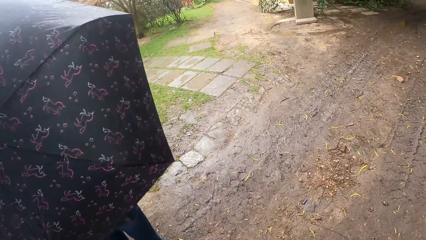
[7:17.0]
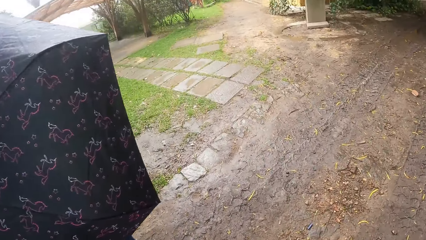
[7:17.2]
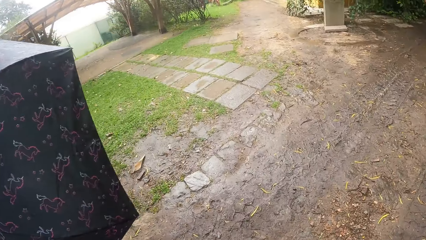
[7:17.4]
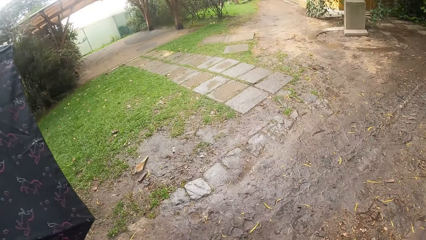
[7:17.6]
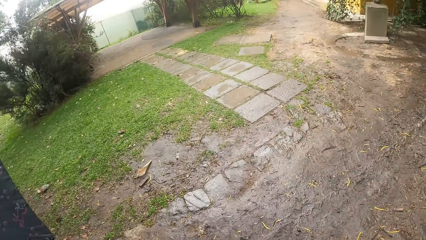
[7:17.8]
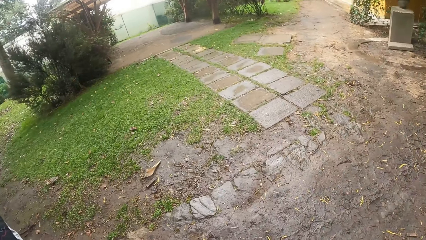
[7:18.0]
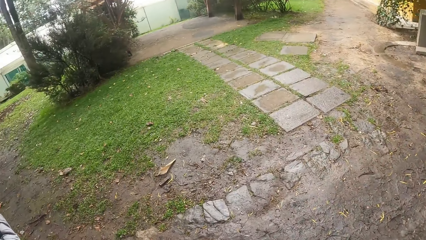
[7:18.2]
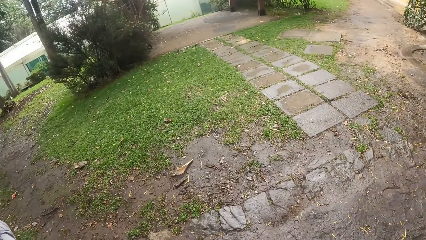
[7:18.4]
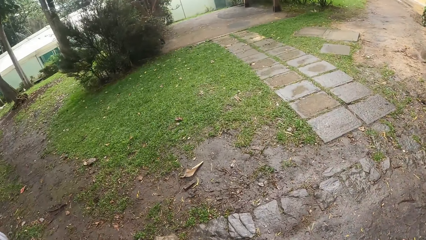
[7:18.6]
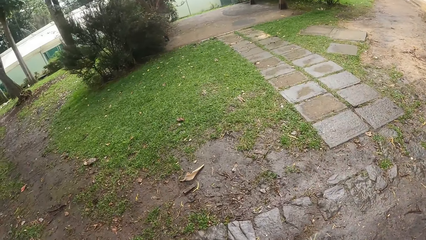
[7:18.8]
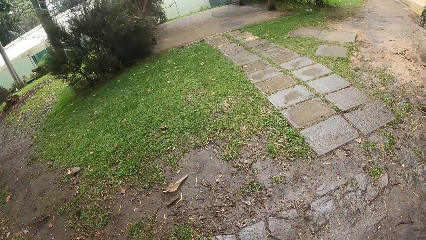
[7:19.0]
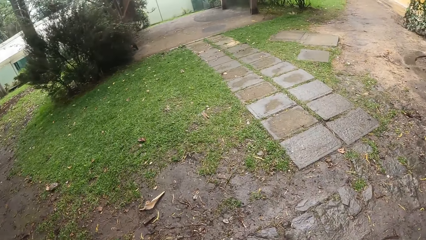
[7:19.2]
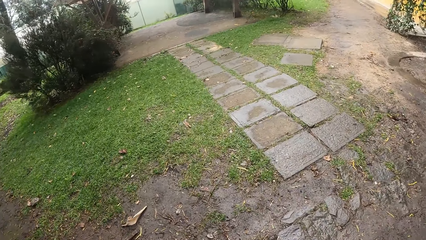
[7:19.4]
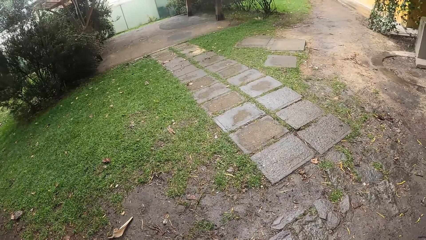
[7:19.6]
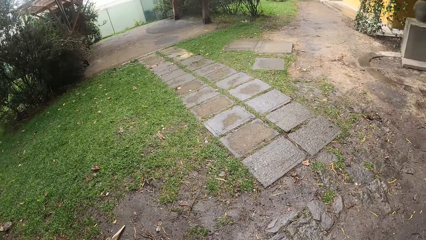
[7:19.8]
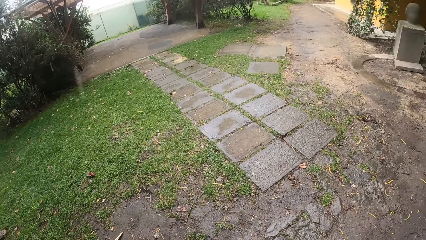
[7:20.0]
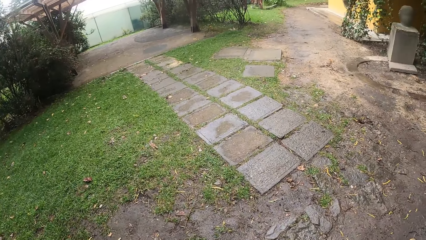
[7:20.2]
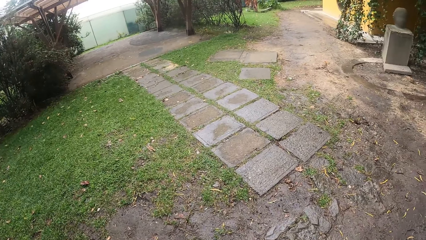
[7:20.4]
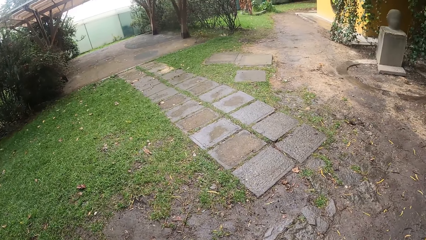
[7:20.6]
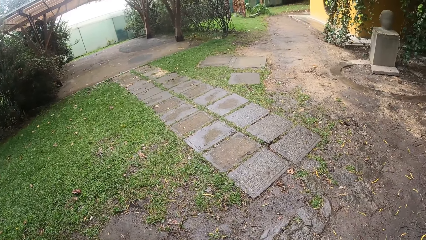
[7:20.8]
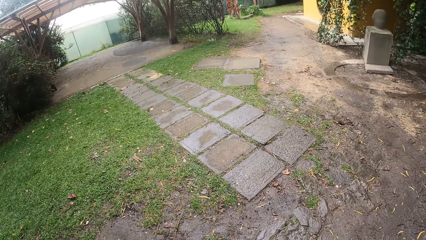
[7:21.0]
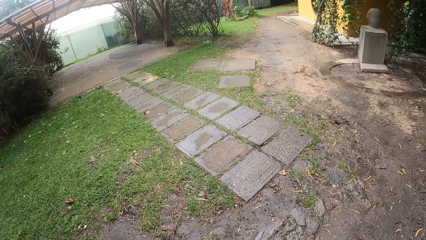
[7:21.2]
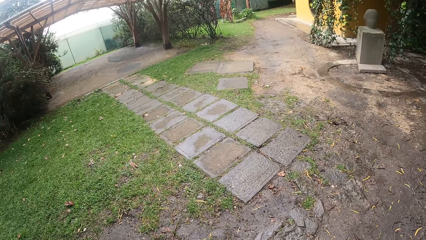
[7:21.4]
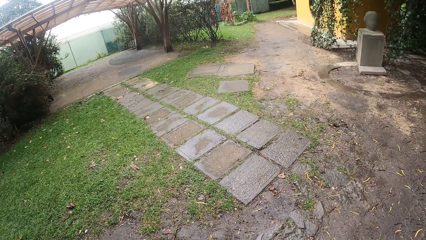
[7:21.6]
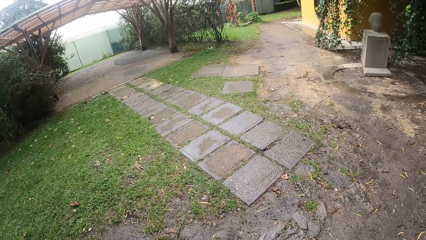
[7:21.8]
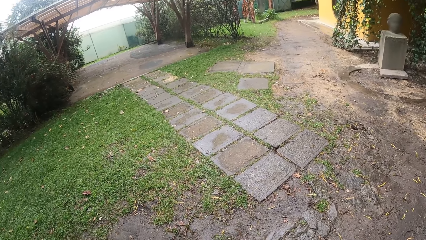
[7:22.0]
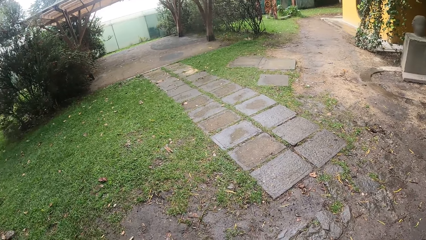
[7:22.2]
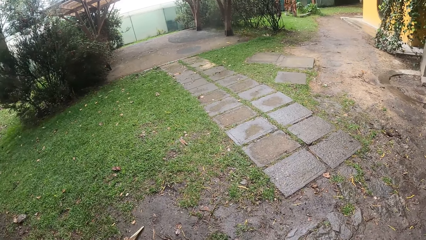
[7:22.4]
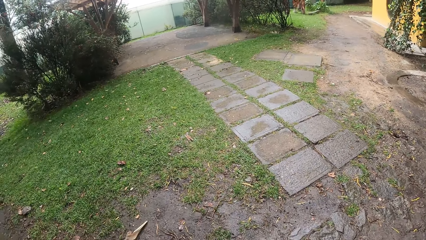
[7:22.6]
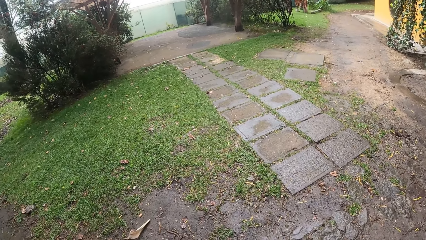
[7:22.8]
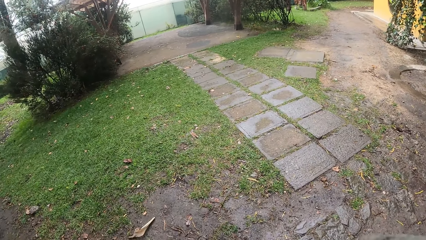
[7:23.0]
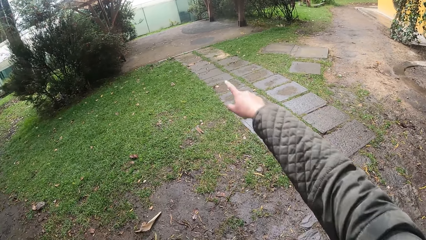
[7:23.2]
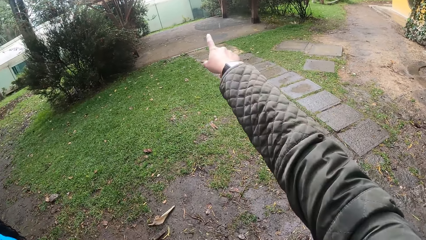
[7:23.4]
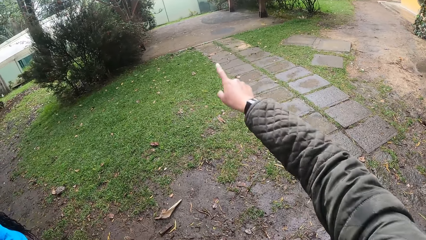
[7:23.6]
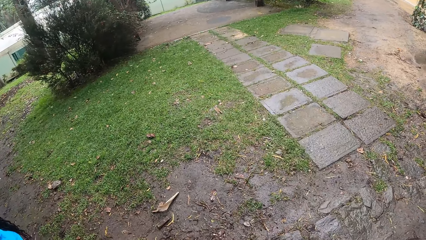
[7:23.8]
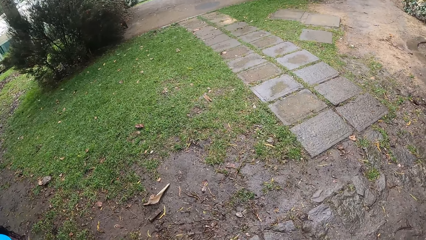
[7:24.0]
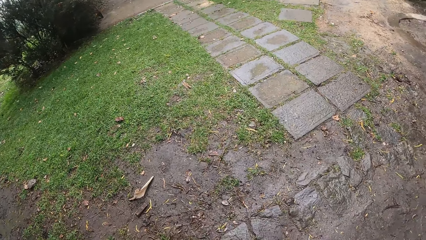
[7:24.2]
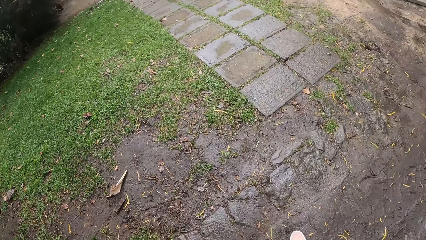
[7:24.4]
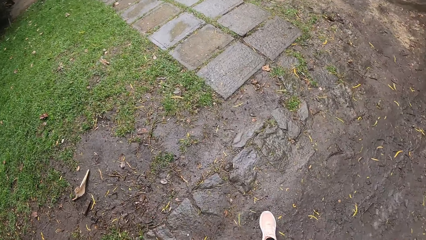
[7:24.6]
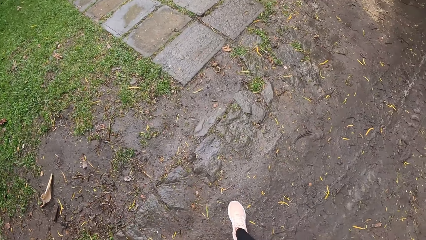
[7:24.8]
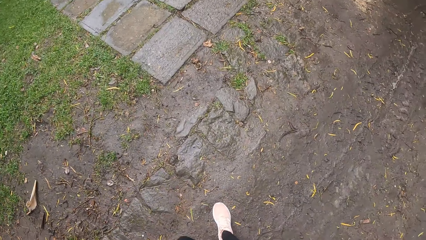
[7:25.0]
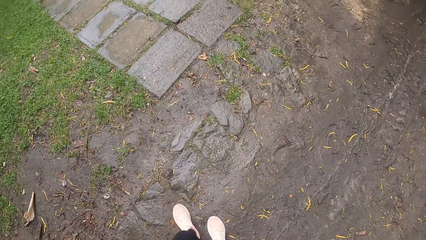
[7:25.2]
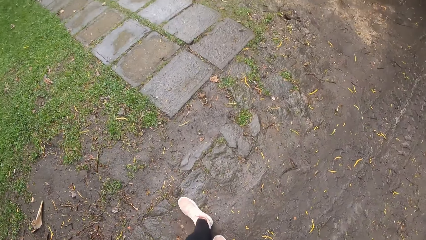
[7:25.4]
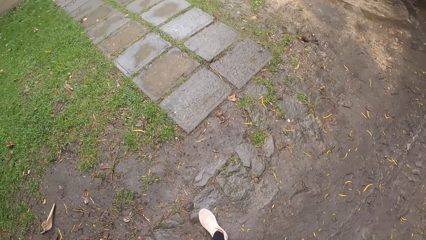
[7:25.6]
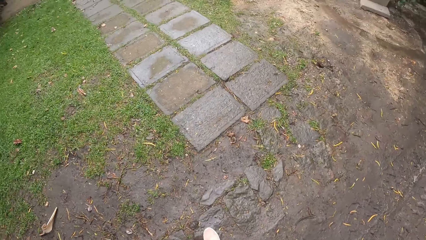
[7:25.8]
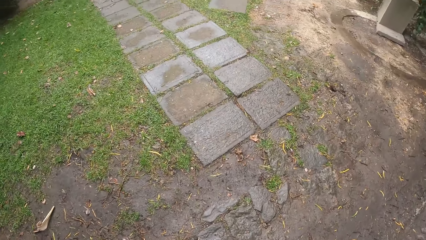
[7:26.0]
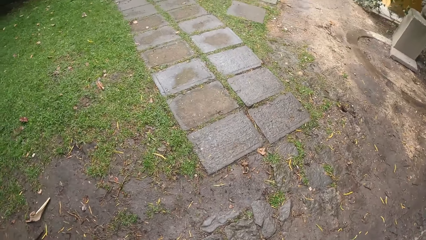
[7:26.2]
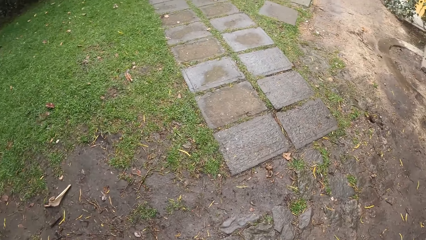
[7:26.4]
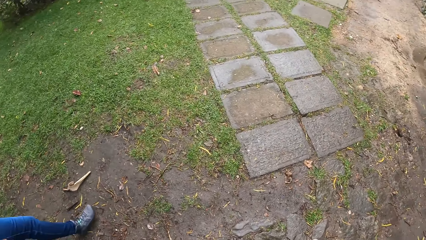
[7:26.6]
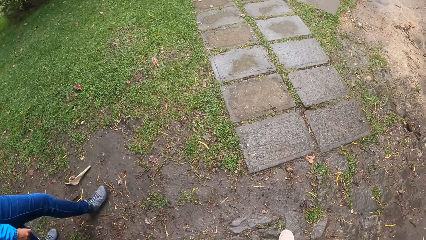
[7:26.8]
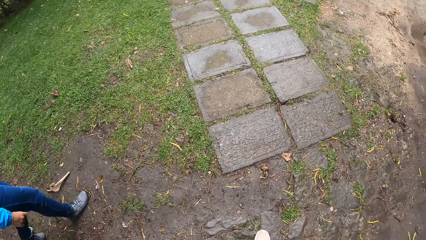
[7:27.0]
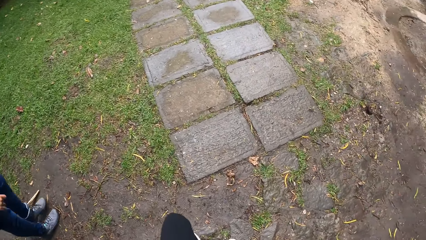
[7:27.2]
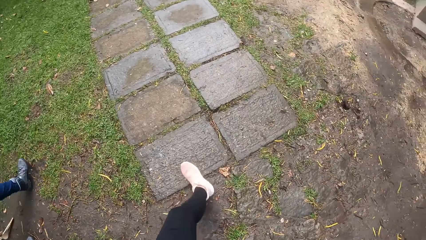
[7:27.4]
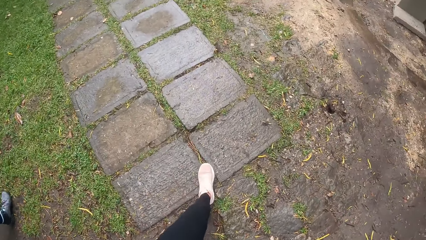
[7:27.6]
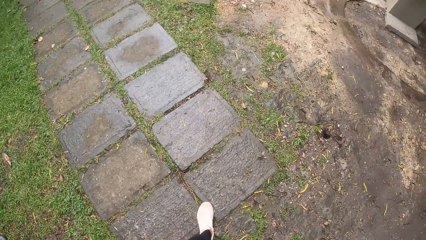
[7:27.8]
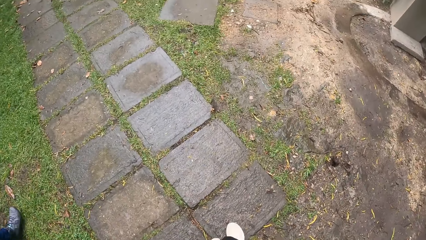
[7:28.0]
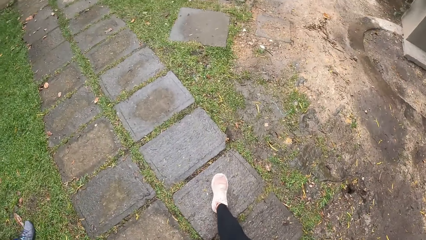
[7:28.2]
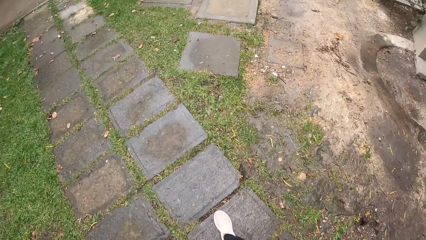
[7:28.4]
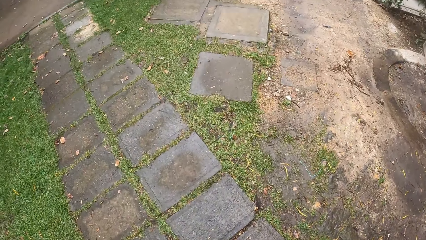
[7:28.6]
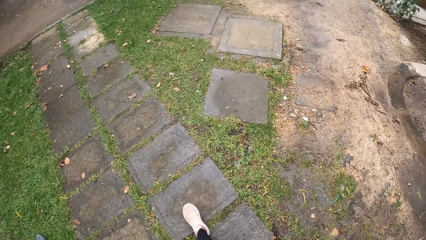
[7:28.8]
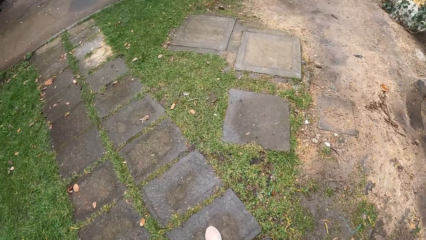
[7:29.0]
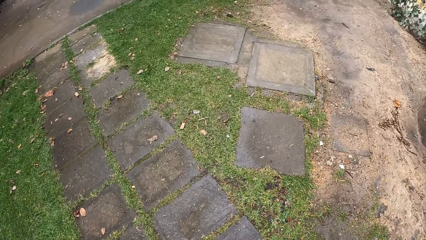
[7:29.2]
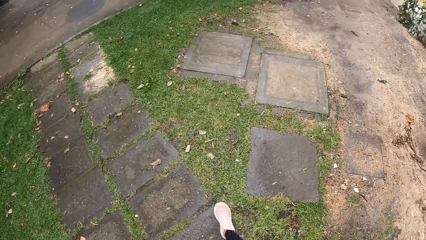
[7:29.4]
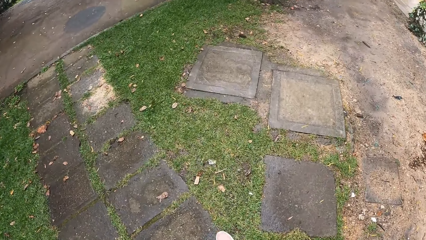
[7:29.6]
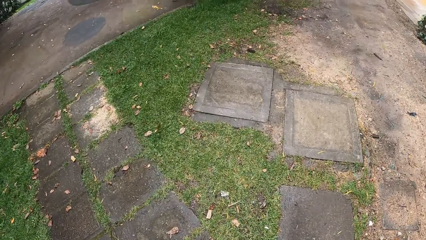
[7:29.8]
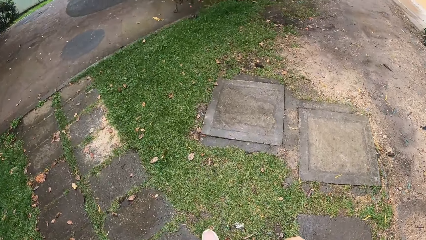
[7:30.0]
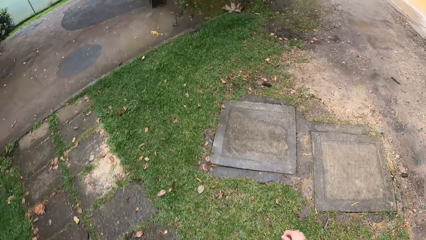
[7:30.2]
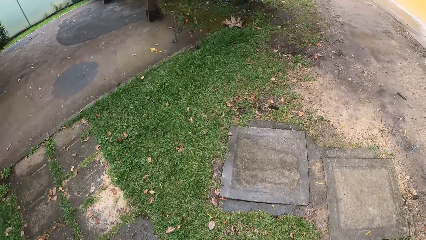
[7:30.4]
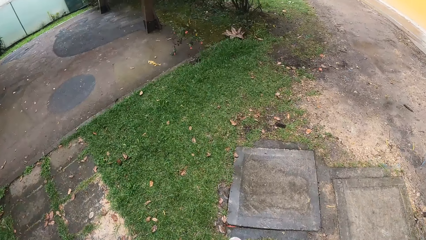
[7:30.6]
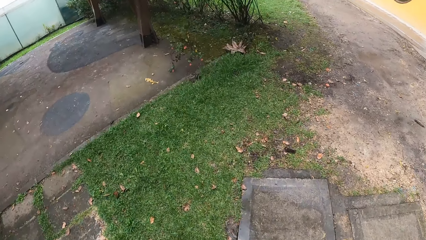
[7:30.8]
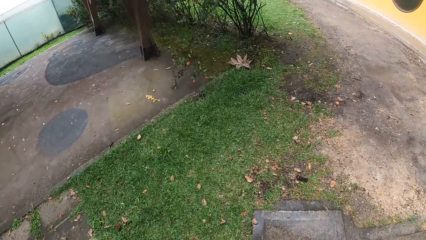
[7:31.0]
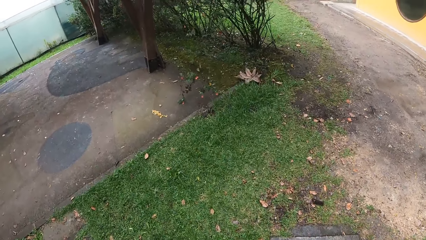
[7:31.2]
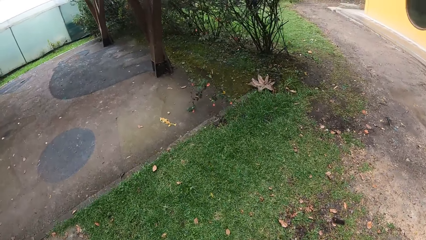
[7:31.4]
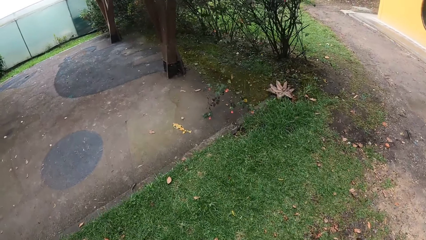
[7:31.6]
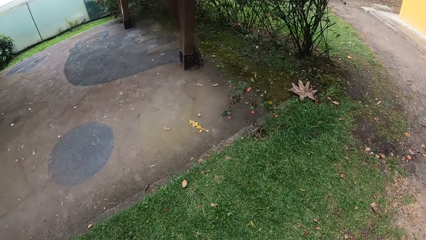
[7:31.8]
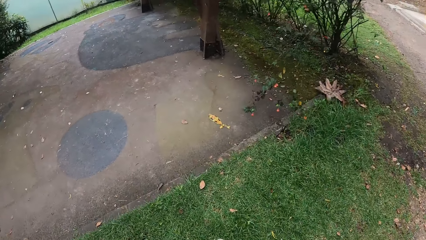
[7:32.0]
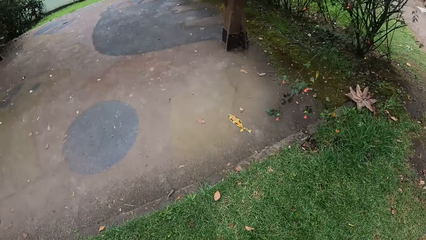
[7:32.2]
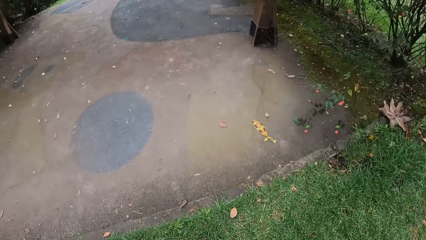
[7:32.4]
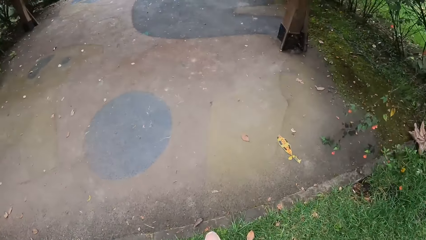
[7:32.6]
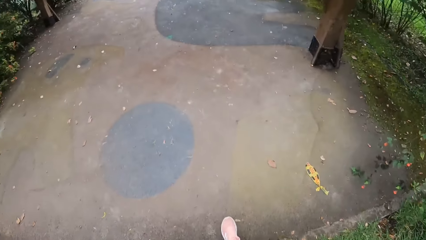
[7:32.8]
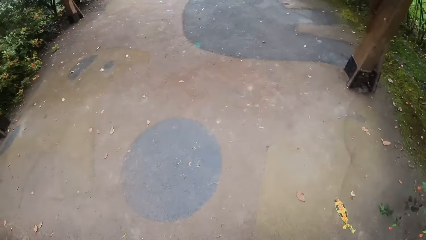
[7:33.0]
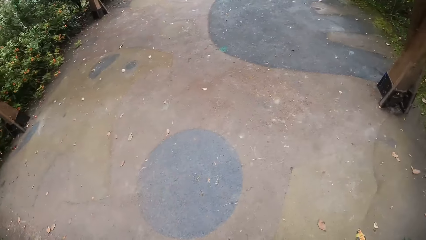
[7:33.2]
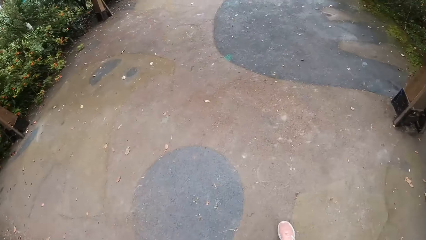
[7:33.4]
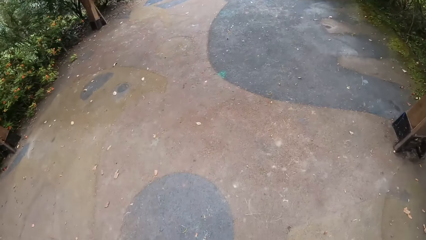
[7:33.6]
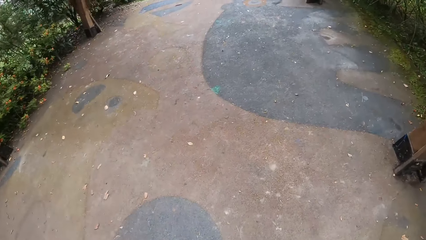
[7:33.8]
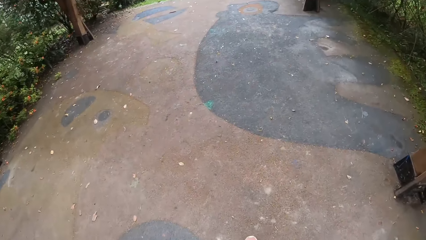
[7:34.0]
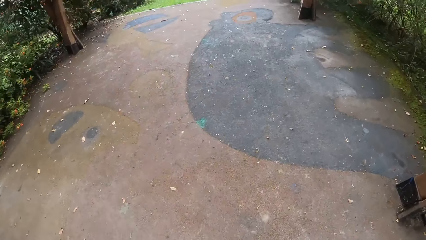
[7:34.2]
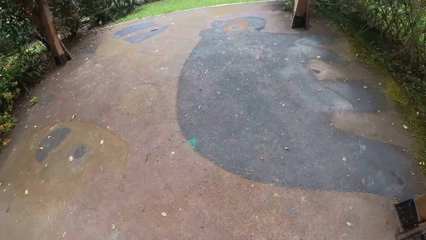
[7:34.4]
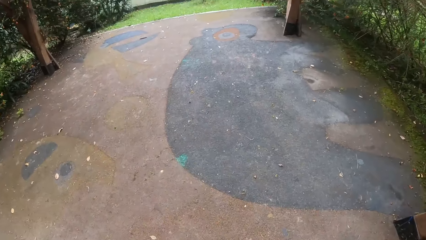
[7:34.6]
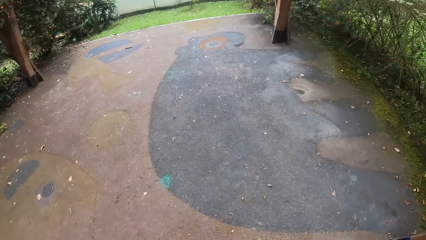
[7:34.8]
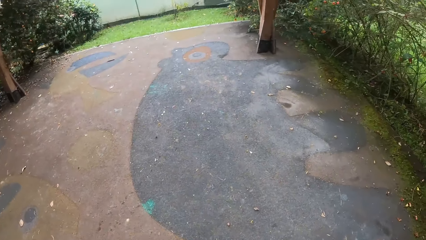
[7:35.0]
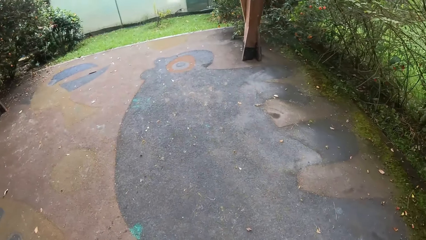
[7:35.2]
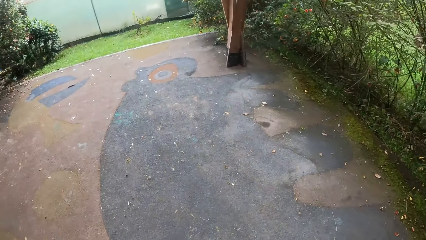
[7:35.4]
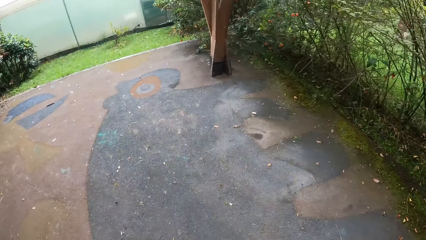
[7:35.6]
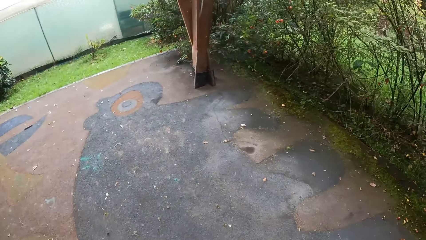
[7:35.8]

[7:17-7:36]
The camera wearer looks around. She points her right hand towards a tree. She stretches the hand. She walks on the lawn towards the tree with a woman, another woman, a third woman and a fourth woman. She walks into a porch.
